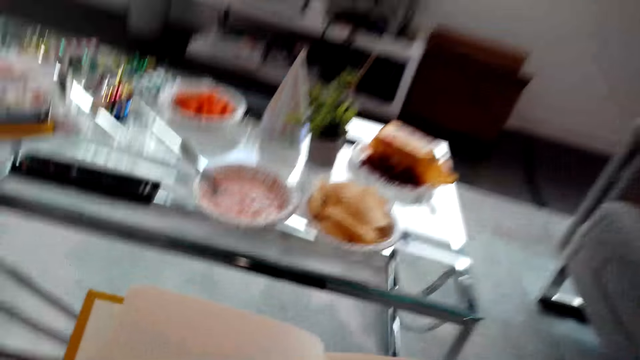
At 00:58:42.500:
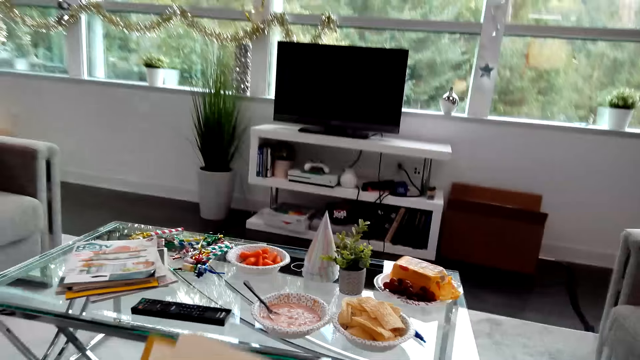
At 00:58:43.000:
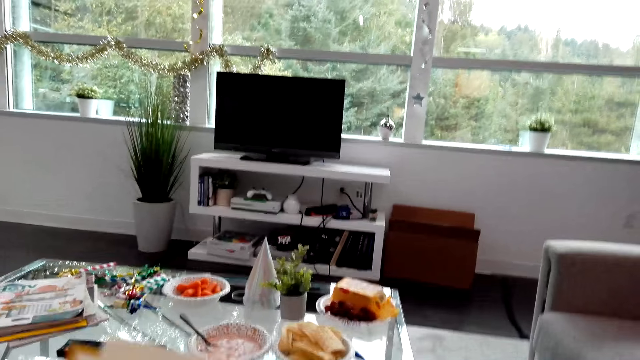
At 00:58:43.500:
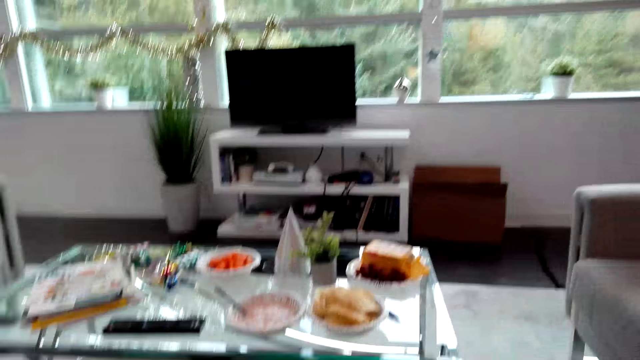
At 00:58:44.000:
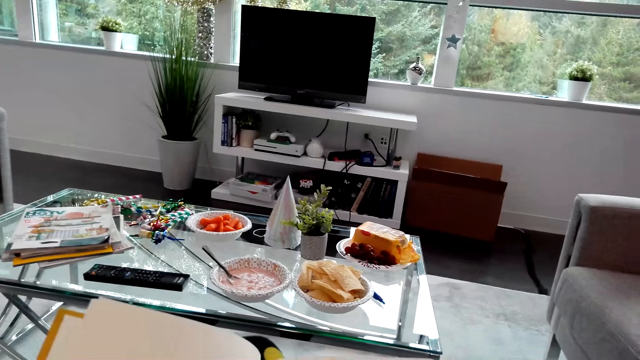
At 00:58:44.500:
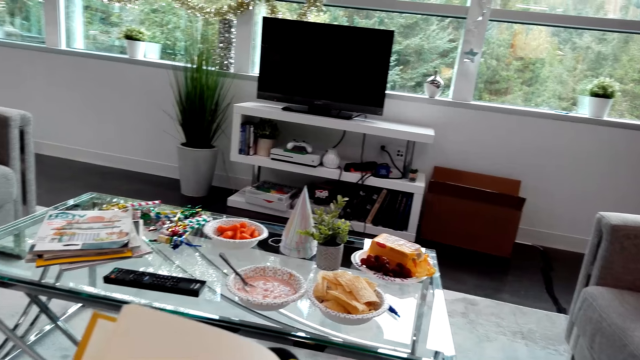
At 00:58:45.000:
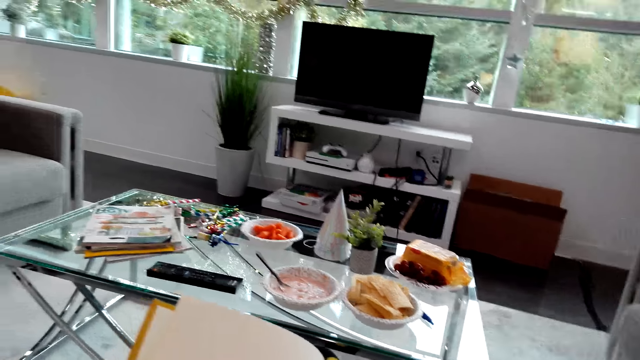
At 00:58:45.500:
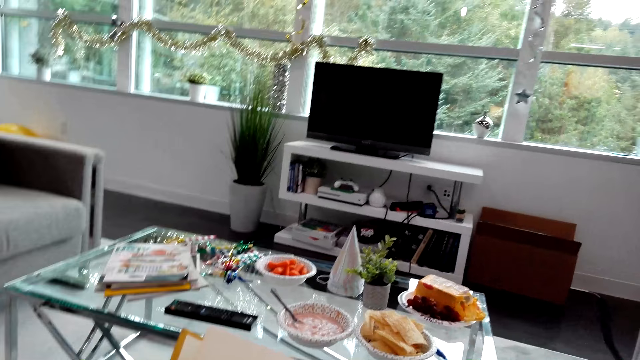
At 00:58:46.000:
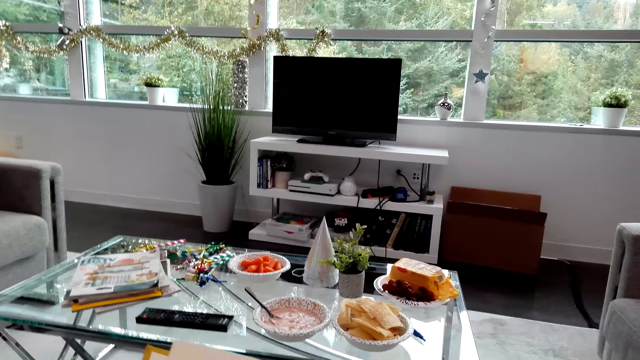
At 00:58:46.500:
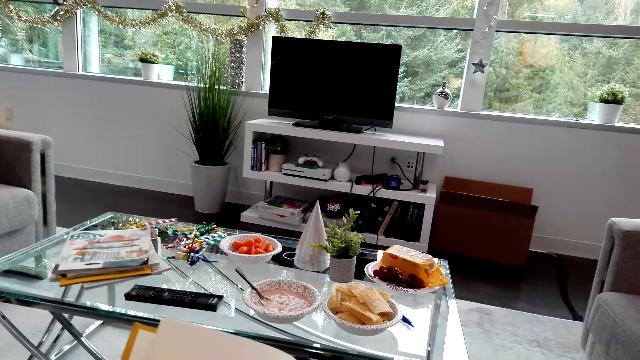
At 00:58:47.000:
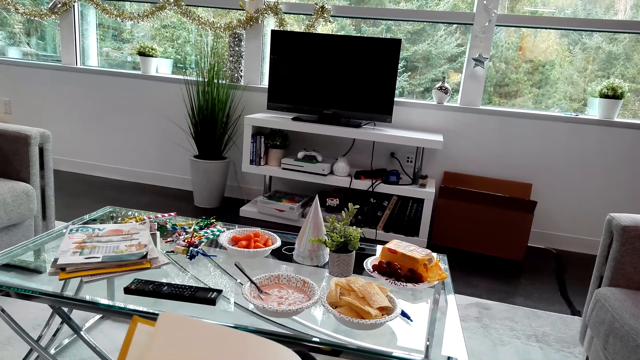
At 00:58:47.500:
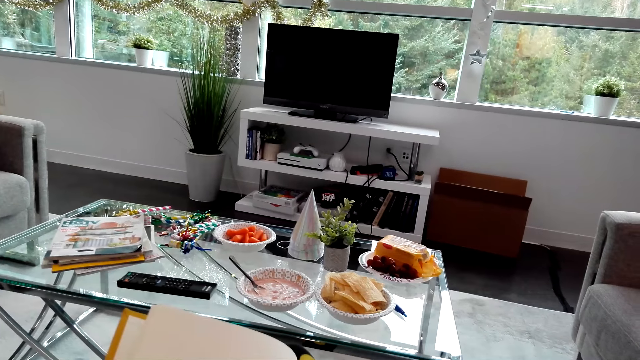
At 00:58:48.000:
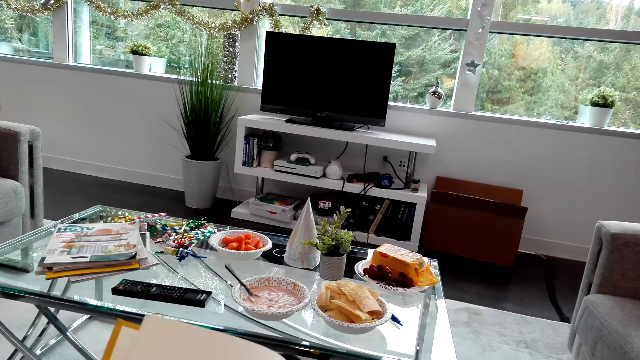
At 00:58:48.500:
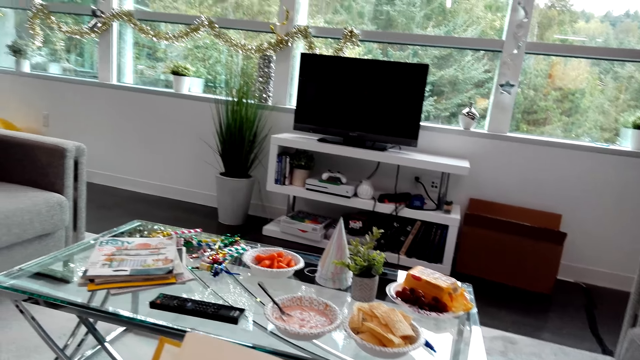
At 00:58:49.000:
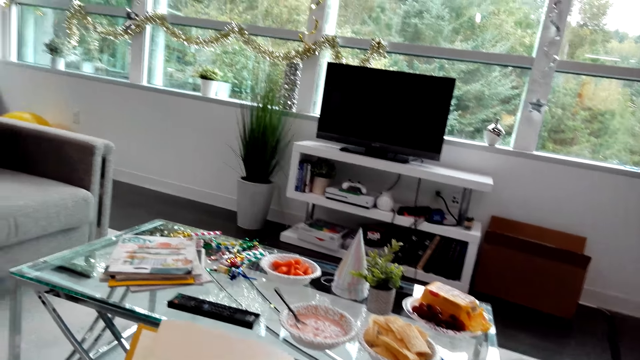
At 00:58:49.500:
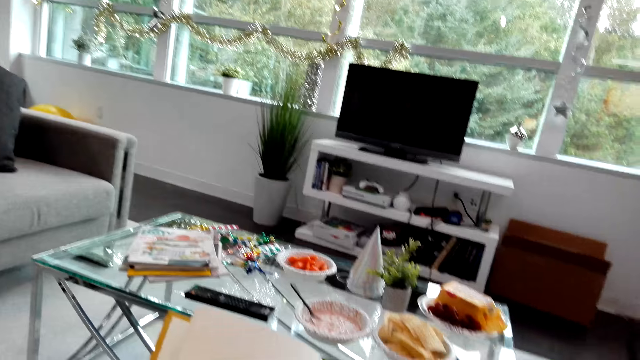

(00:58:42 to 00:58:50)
The camera wearer peruses a book. They stare at the book. They look around.
